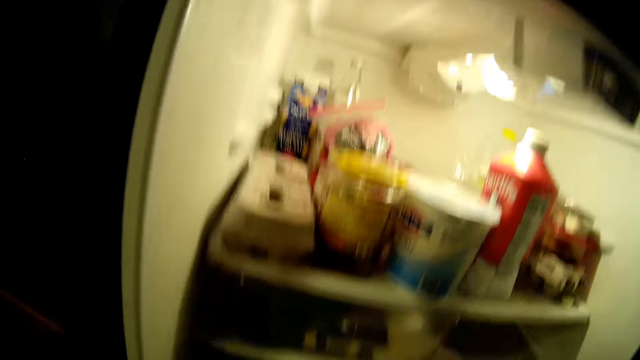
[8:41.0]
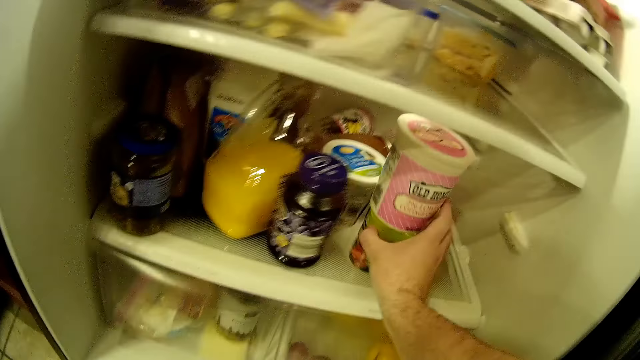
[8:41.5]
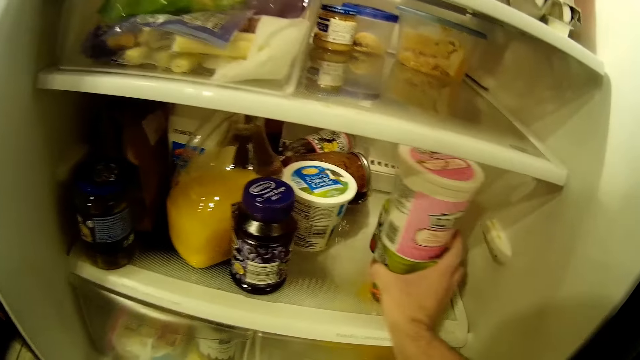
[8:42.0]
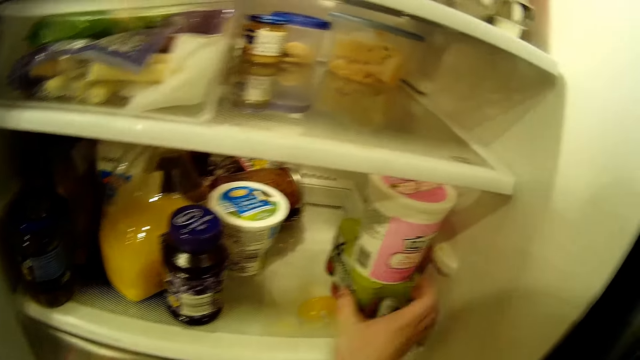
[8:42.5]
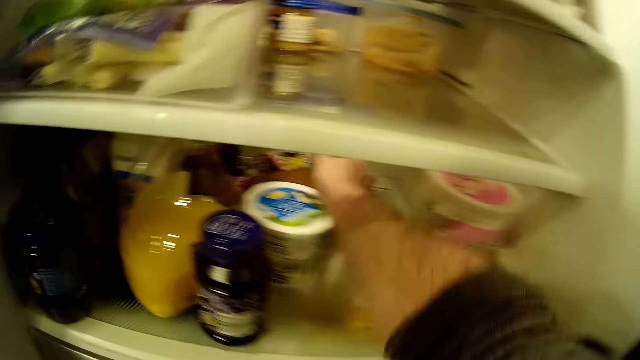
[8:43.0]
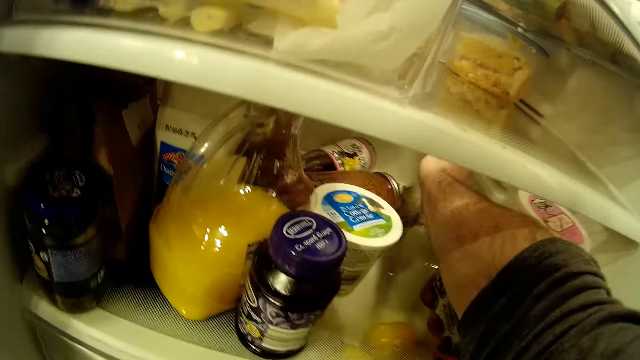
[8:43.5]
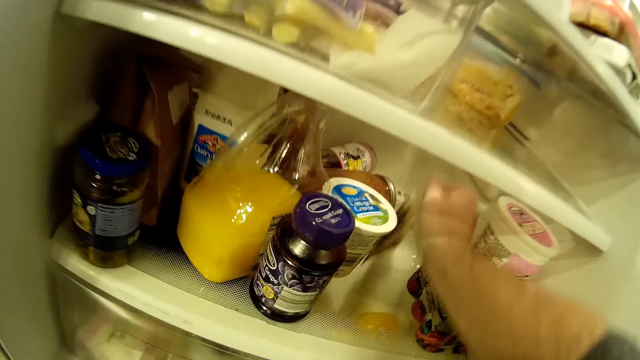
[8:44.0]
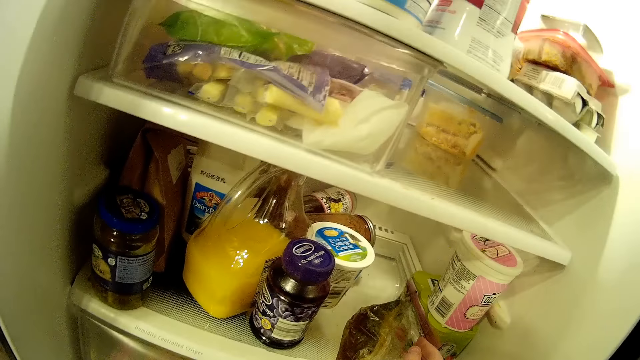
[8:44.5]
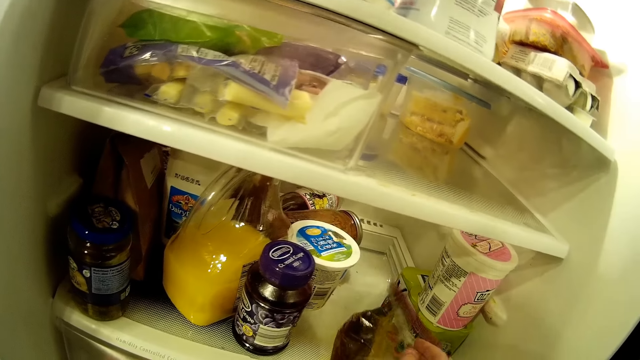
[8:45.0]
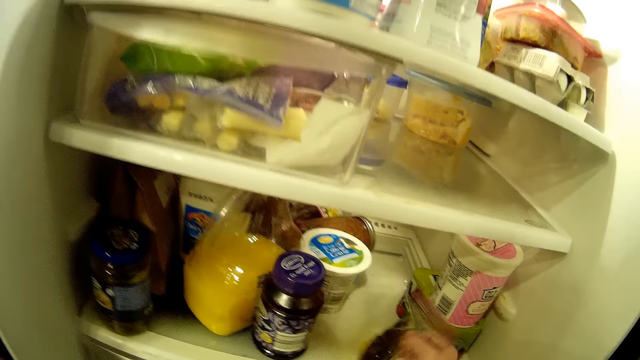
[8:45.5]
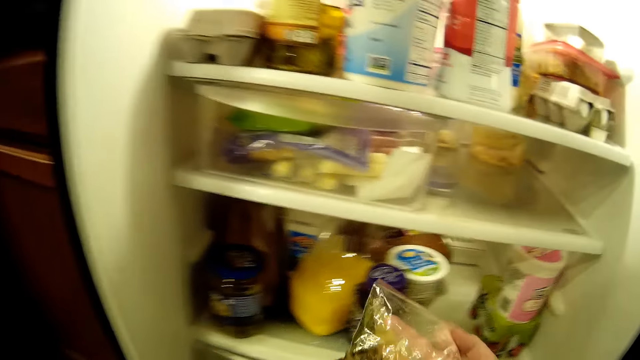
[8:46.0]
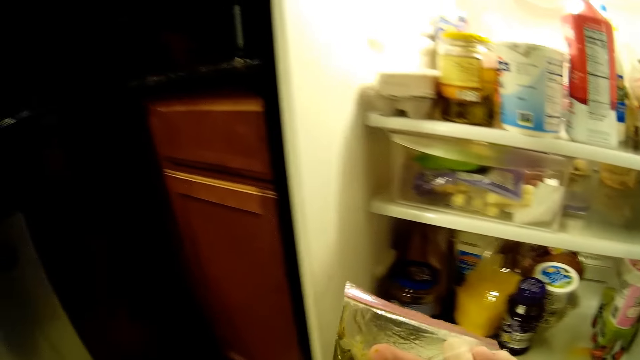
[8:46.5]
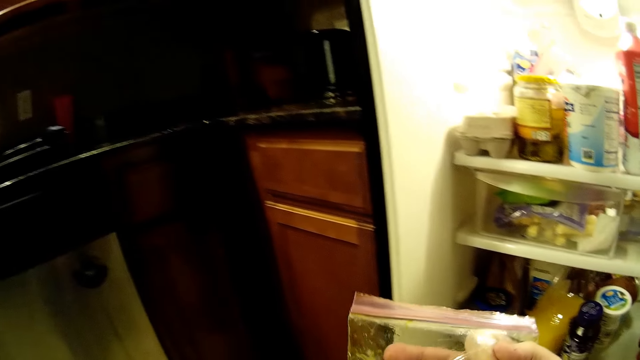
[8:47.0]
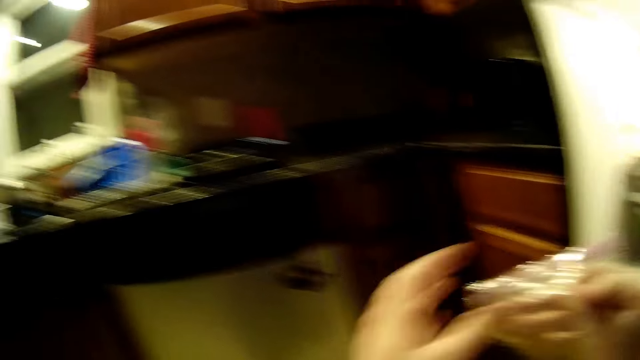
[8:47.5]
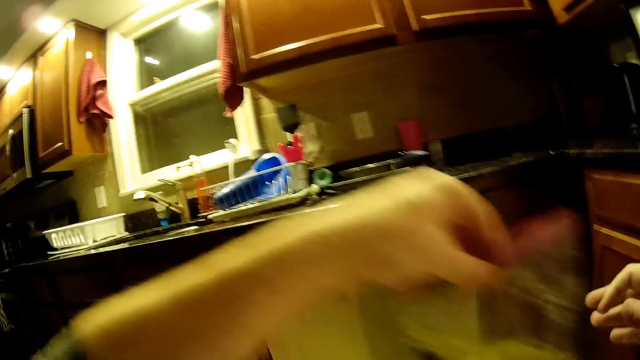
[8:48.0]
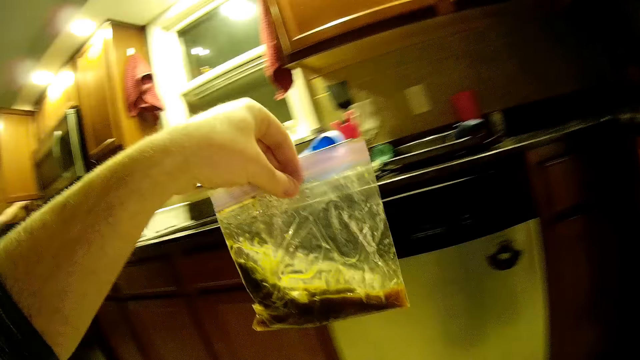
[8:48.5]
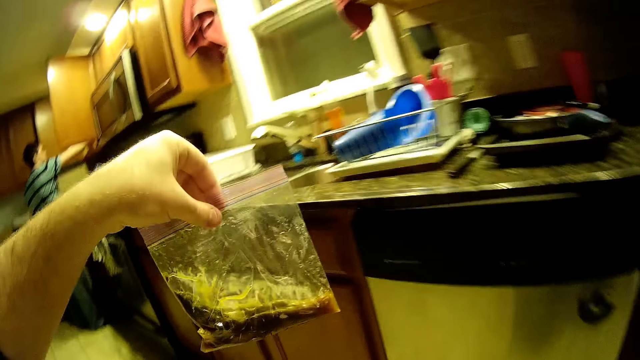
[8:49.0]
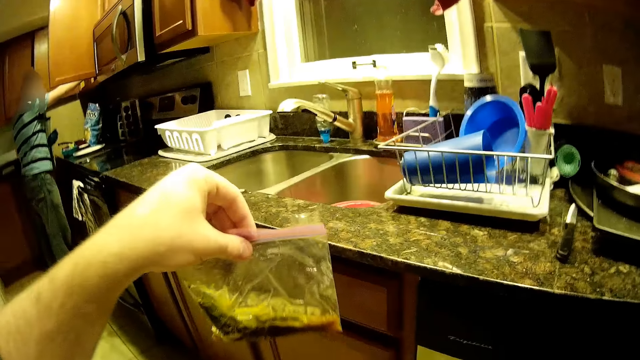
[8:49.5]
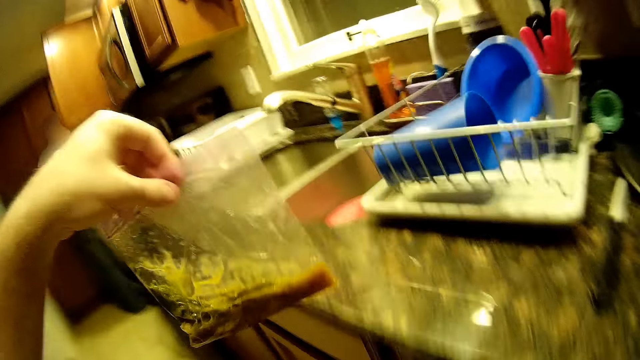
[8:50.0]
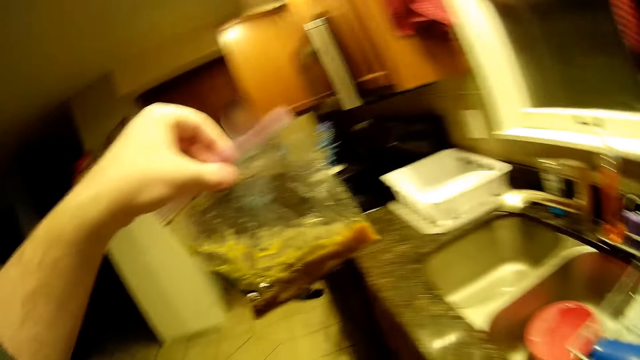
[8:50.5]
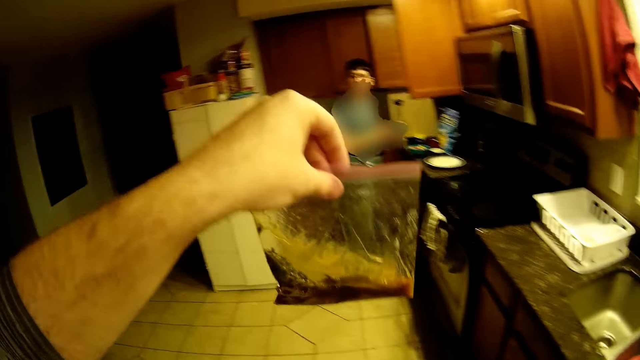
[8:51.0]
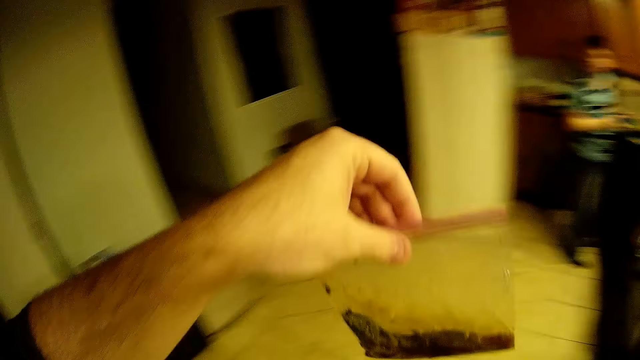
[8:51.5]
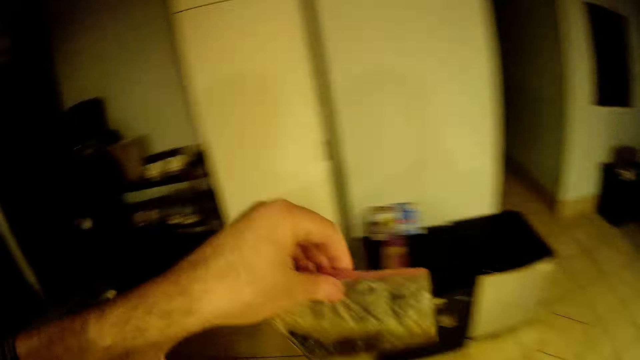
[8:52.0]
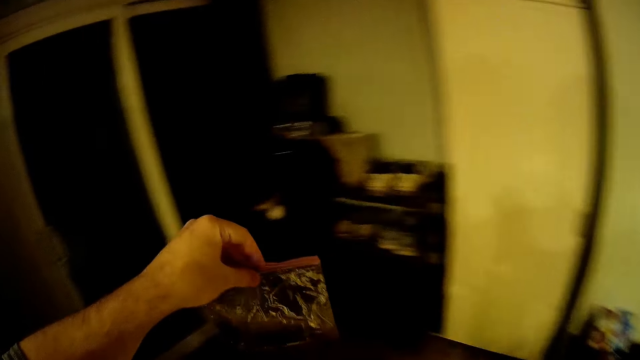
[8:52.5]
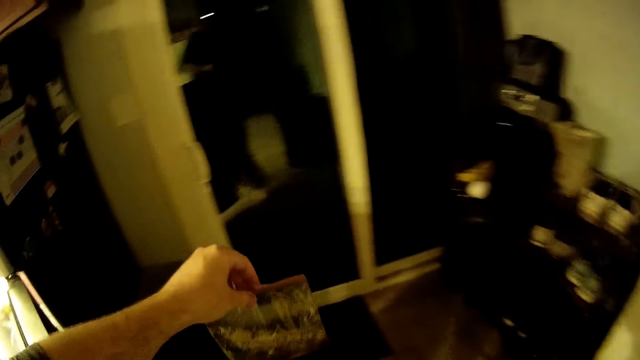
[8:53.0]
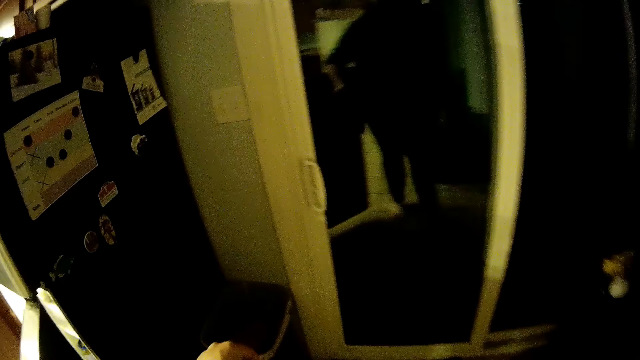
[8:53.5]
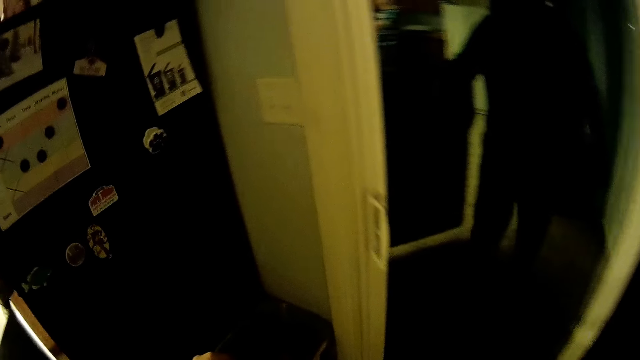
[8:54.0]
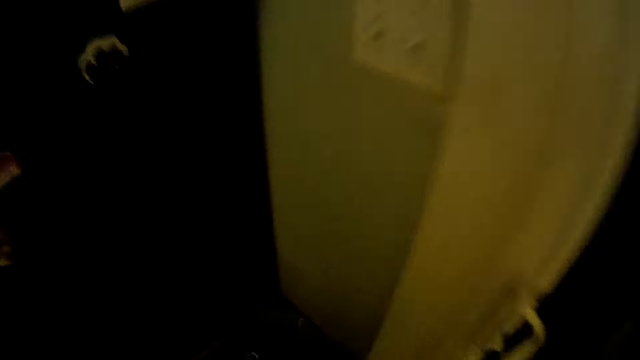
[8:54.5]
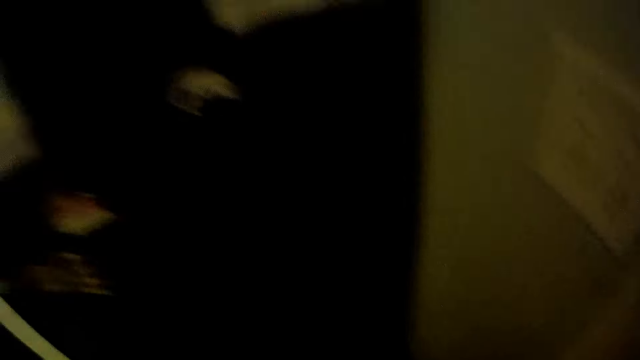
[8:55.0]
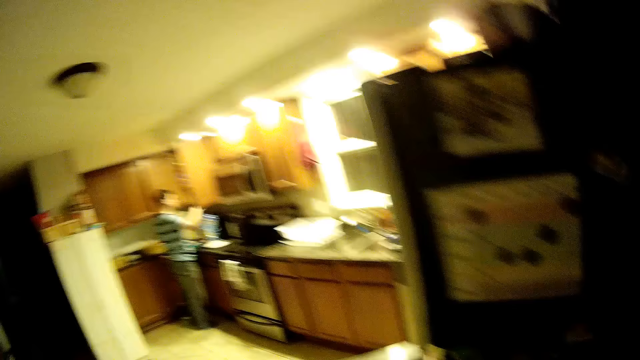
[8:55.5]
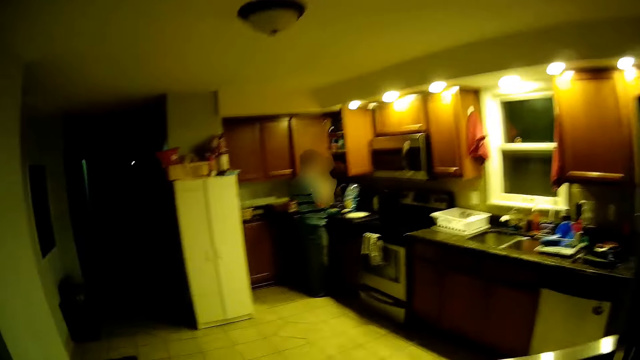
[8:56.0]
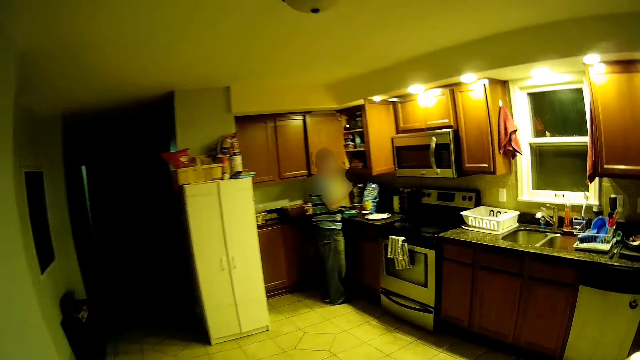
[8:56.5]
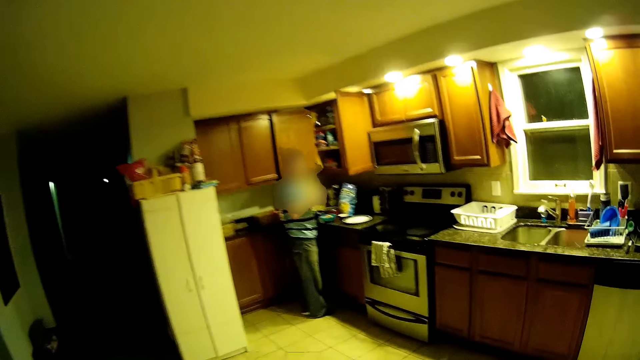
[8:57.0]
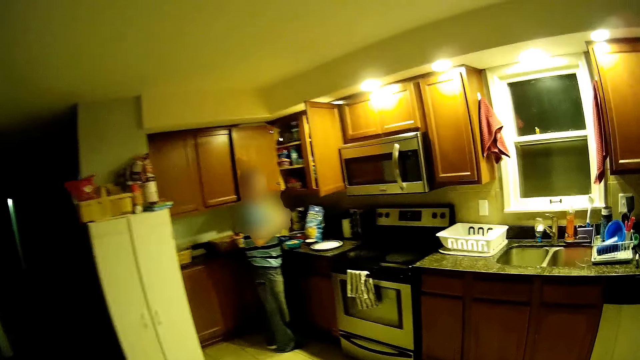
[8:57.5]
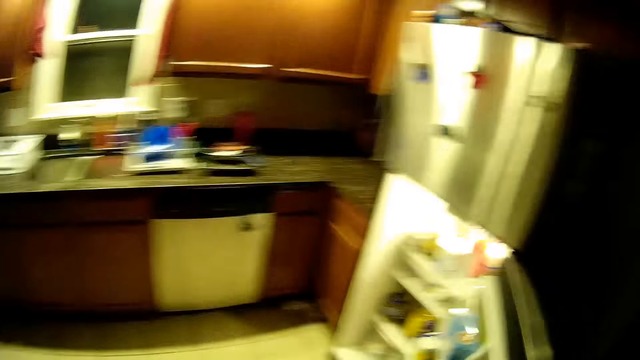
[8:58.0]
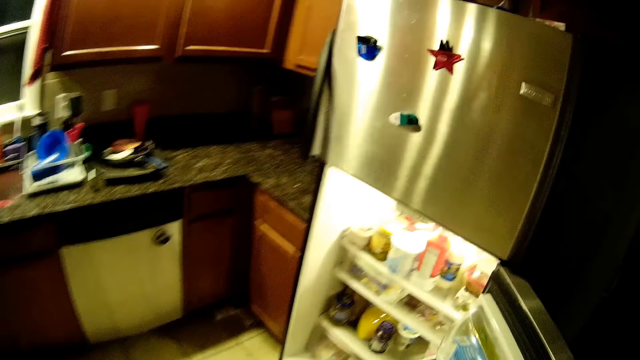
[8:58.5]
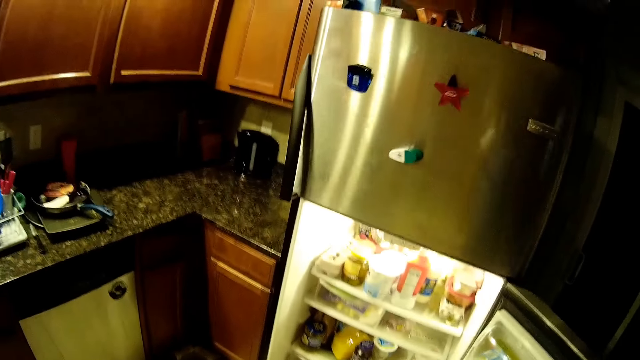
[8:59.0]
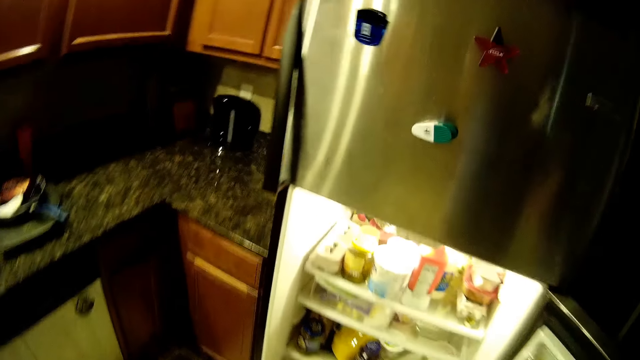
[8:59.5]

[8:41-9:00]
The camera wearer pushes containers in the fridge. They pick a sachet from the fridge. They stare at the sachet. They throw the sachet in a trash bin. They stare around the house. A man does something. The camera wearer stares in the fridge.

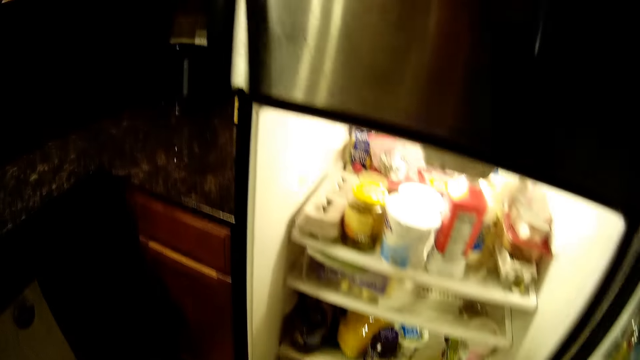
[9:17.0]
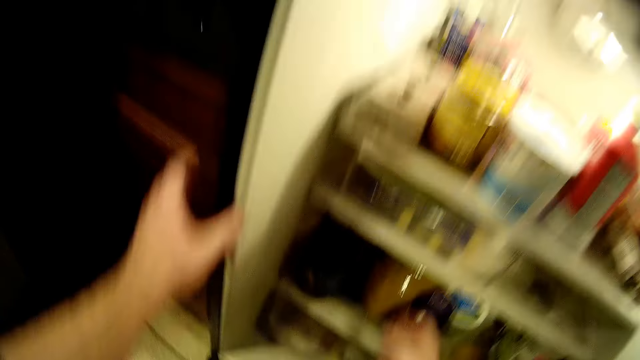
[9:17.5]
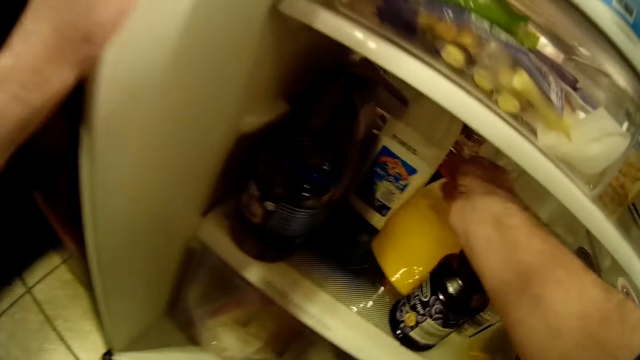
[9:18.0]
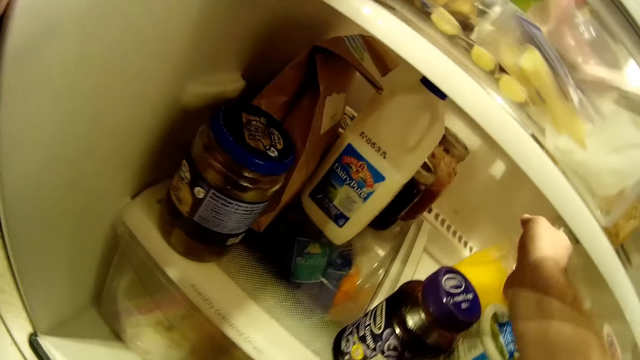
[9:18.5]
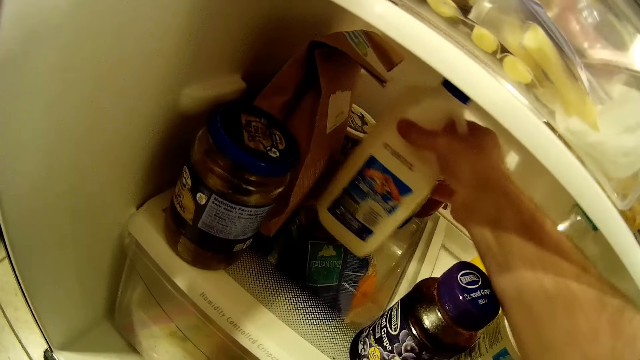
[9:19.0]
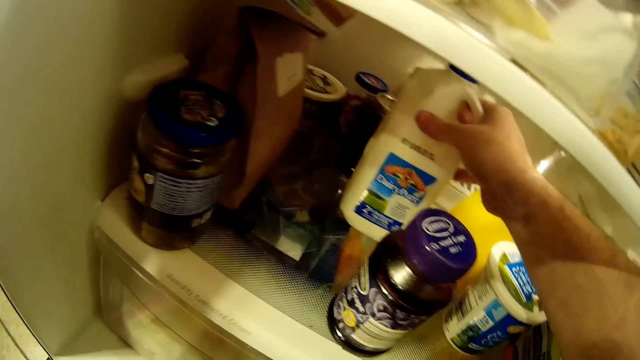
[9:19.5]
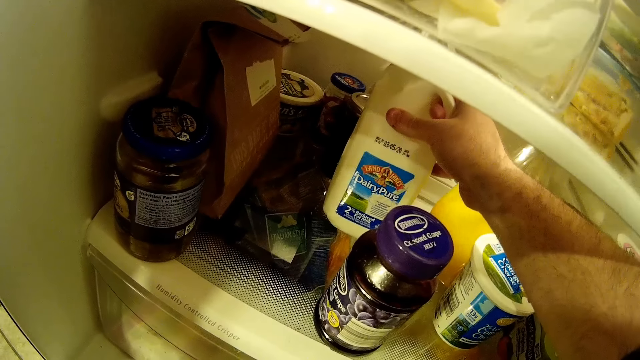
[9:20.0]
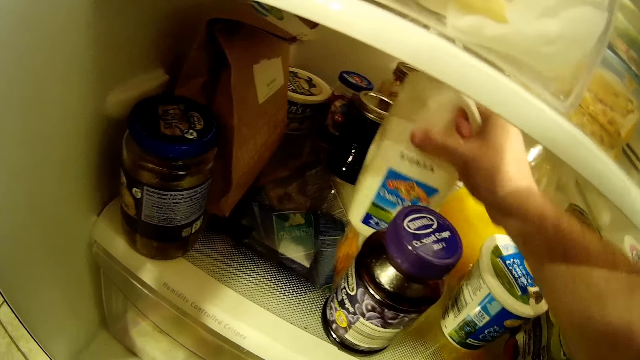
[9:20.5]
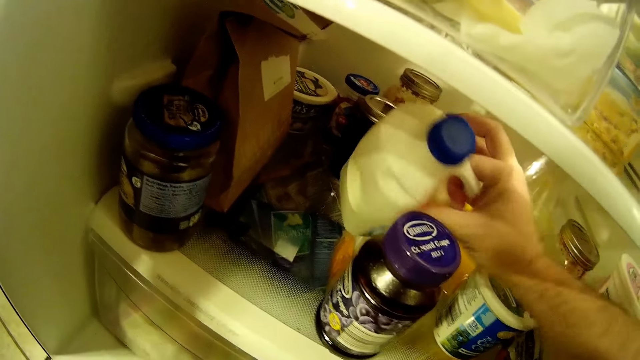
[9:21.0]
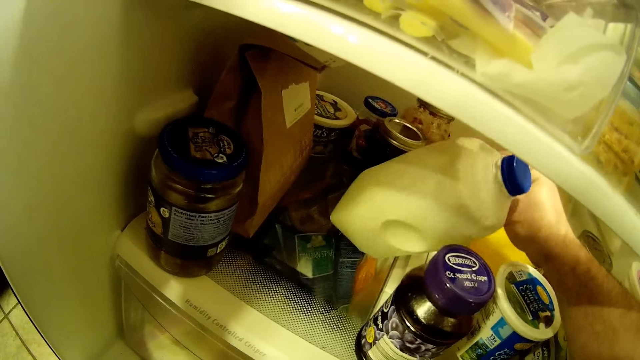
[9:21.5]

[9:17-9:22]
The camera wearer stares in the fridge. They move a juice in the fridge. They move milk in the fridge. They tilt the milk bottle.
